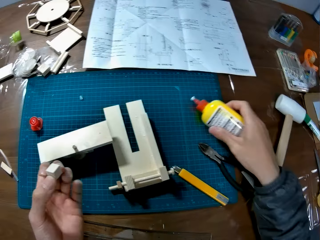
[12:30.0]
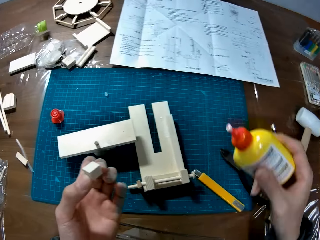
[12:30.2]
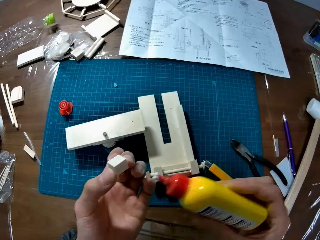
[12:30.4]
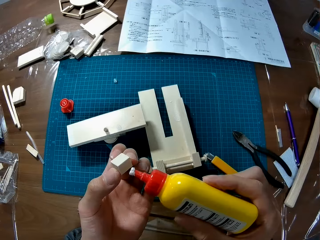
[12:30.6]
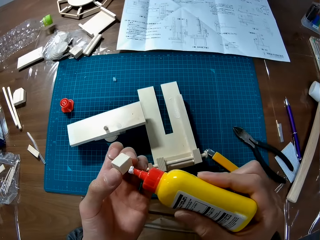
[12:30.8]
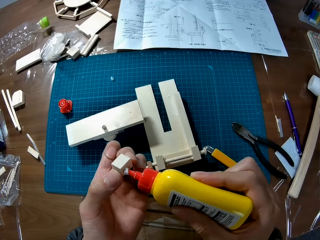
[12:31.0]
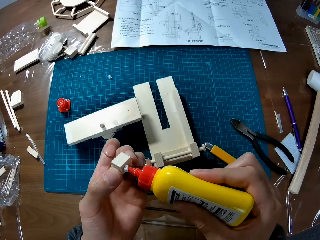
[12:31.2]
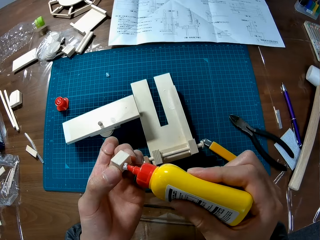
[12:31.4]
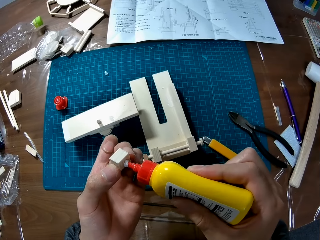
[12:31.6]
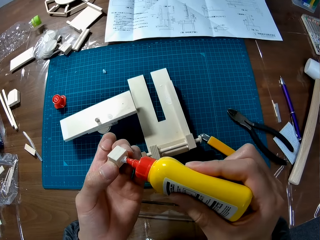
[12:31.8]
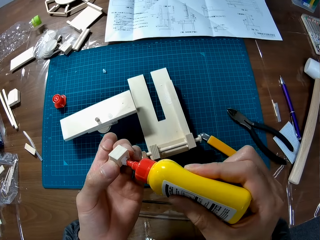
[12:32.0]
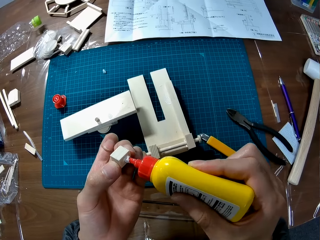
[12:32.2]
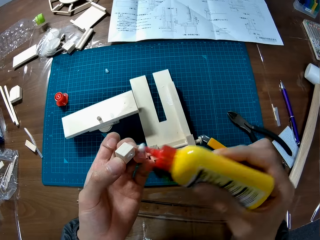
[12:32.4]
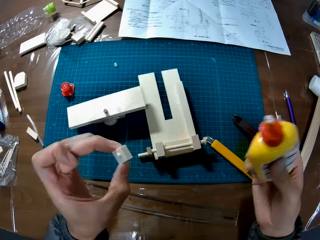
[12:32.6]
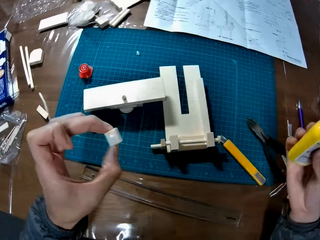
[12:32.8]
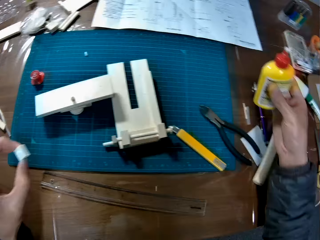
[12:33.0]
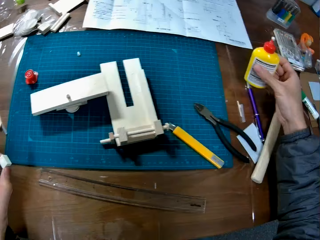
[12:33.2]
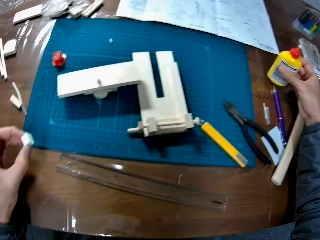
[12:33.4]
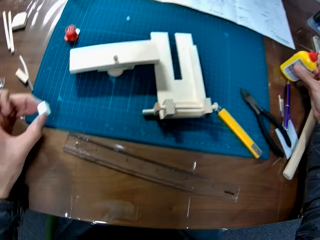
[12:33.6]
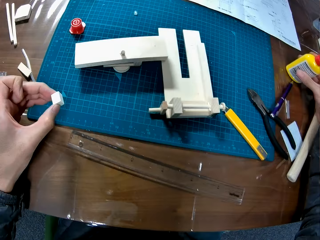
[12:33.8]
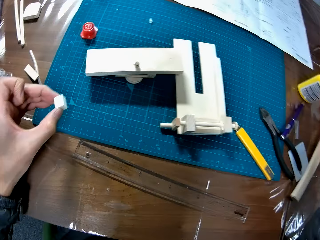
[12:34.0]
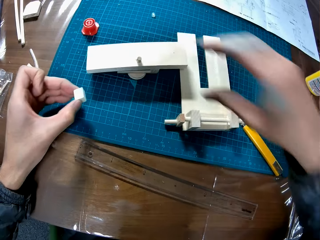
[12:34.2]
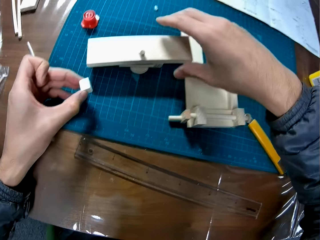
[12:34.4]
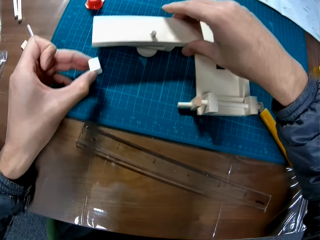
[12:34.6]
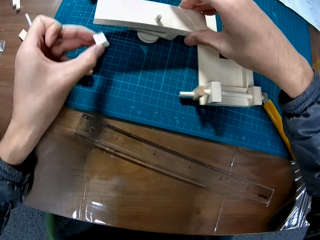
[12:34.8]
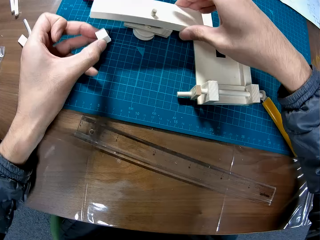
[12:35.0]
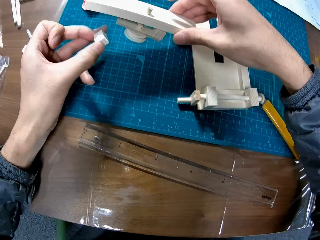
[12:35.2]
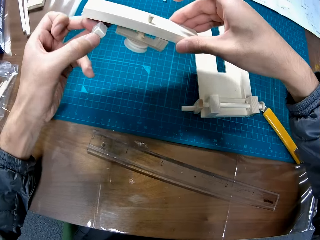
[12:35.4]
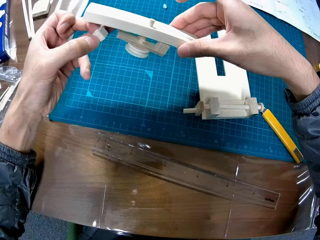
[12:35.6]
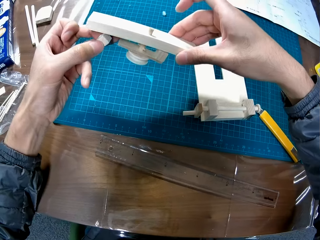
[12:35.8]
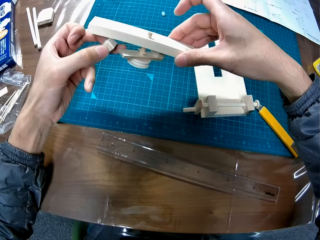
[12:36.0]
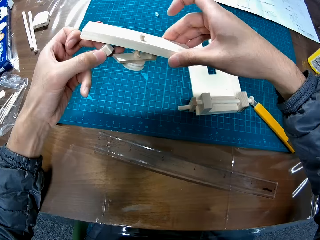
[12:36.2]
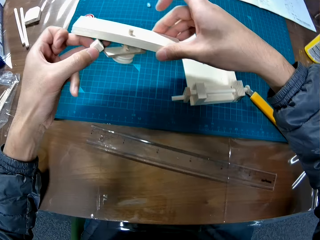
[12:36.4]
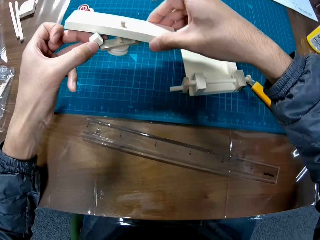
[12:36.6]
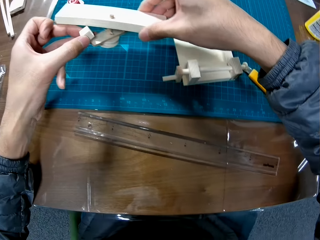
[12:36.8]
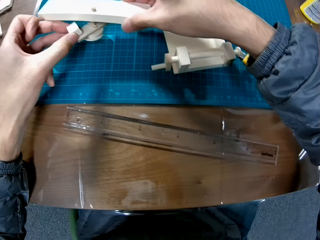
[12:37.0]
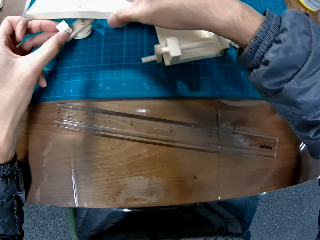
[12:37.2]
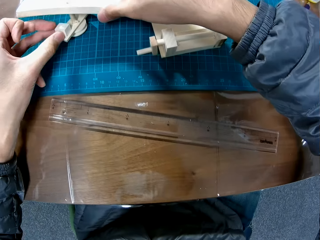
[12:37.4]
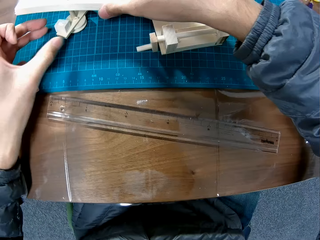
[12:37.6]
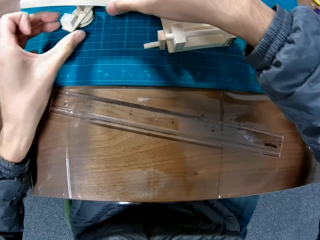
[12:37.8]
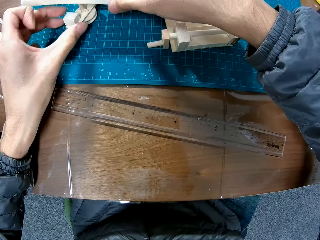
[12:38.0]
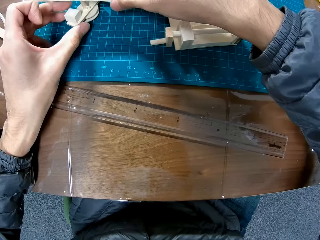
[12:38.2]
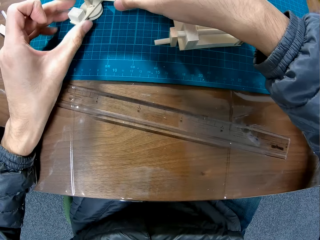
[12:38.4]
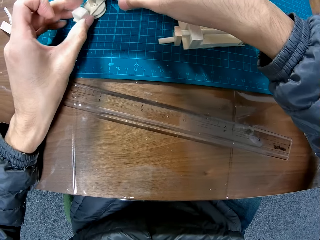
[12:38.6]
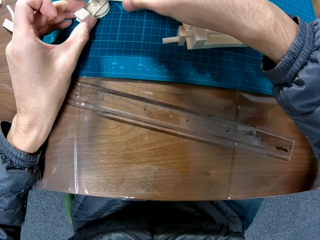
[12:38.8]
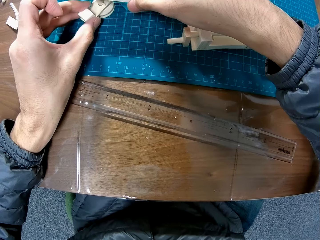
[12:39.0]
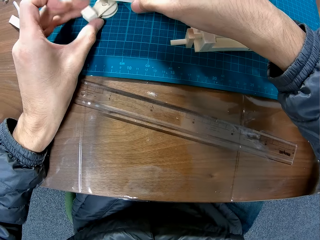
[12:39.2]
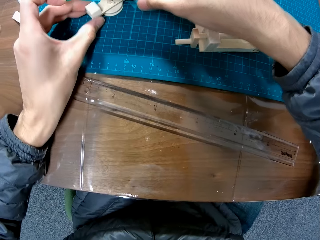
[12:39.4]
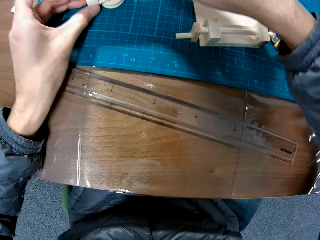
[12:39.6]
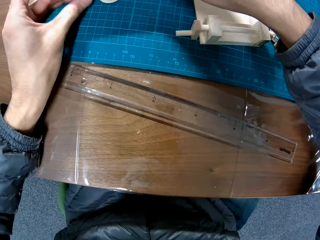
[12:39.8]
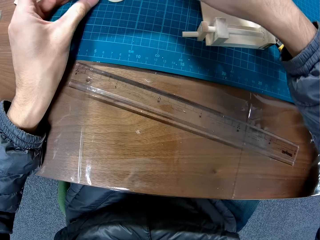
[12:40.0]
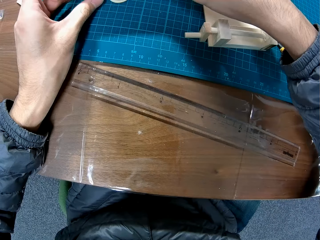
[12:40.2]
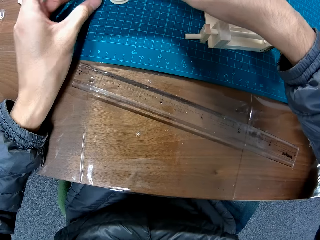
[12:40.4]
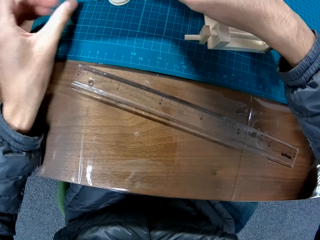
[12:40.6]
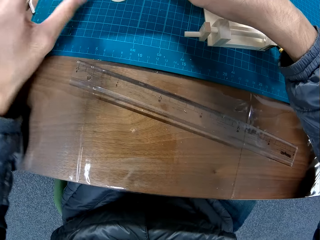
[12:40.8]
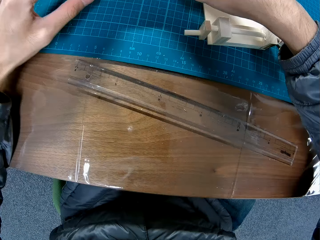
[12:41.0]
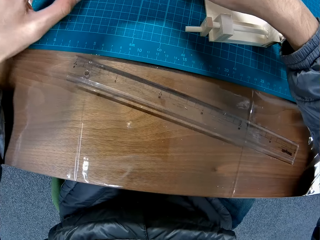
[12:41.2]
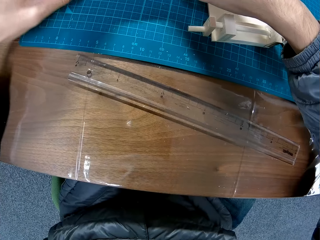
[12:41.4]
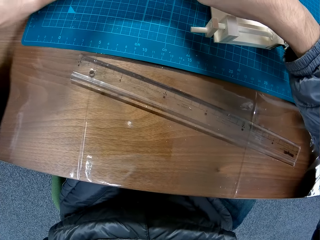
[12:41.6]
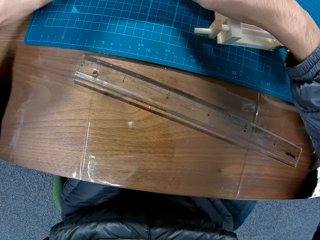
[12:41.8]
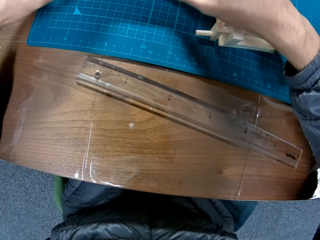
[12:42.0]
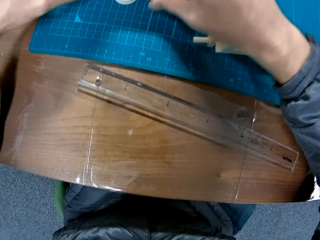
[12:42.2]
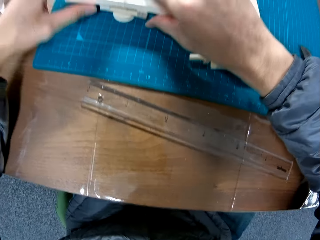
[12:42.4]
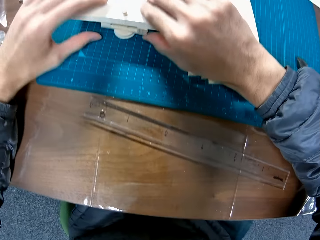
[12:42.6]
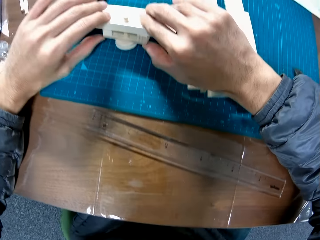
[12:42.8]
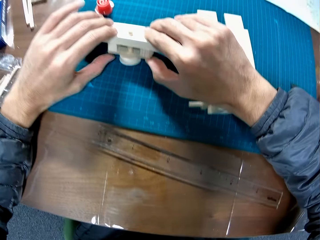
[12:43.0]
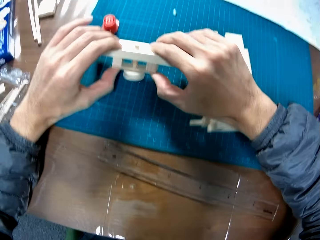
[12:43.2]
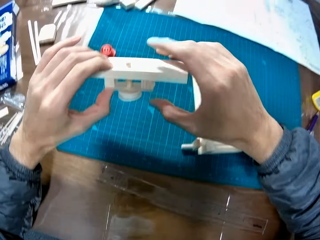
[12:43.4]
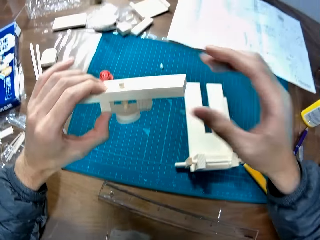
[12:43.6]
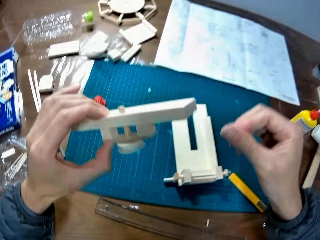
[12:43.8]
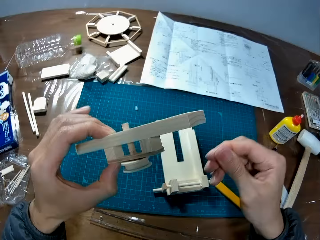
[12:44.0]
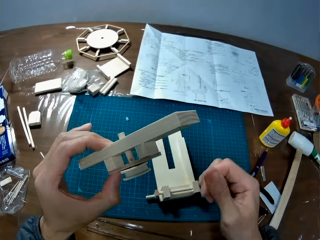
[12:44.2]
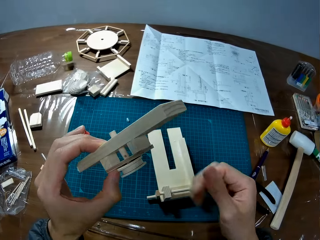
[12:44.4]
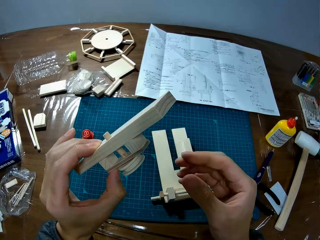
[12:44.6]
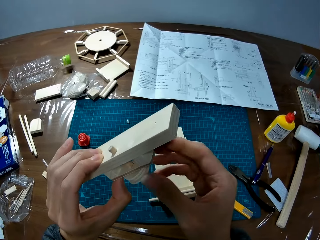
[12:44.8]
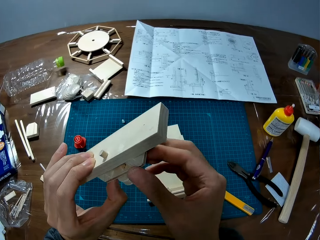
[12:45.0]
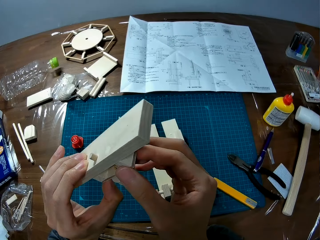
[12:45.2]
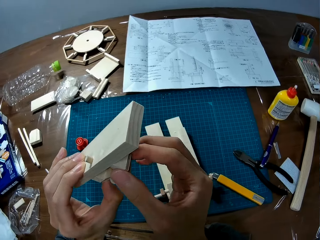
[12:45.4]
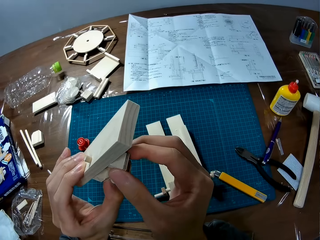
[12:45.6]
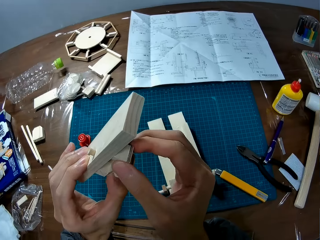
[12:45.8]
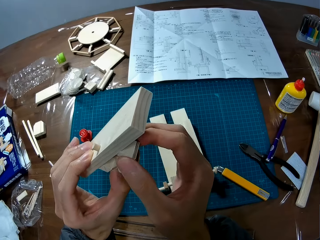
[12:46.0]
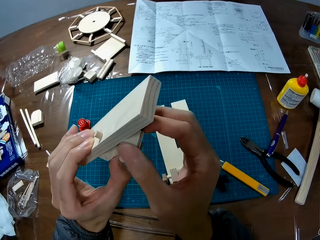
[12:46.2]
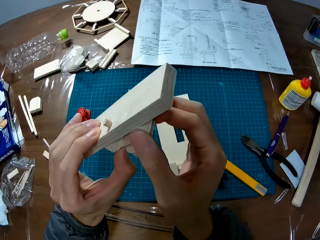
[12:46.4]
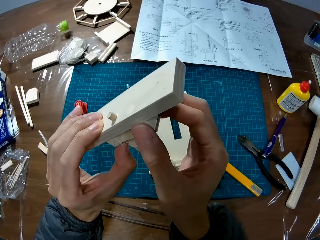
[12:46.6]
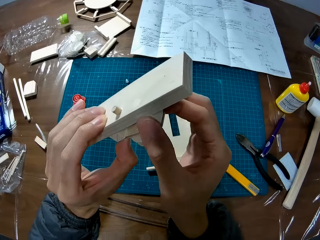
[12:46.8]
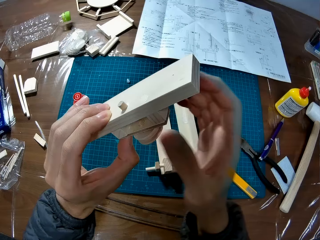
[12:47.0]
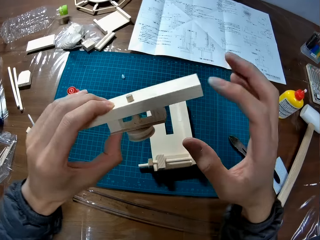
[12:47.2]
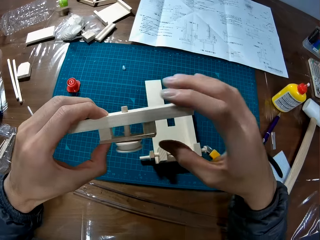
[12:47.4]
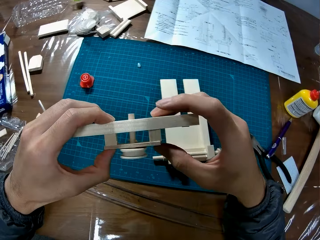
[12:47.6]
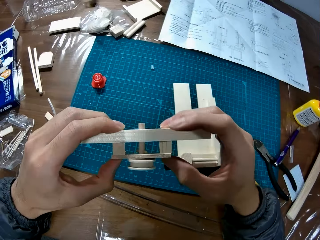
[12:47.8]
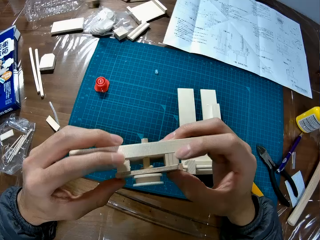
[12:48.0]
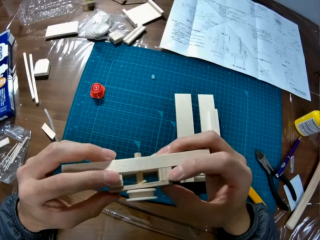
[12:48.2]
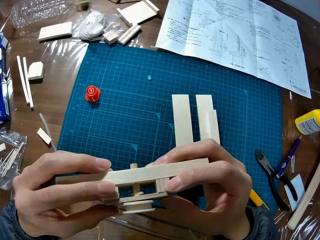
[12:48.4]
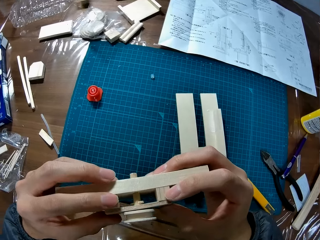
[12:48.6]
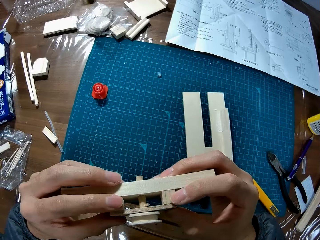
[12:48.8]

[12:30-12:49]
The camera wearer applies glue to the piece of wood in his left hand. He puts the glue container in his right hand on the table. He takes wood from the table. He holds the piece of craft on the table with his right hand. He attaches the piece of wood in his left hand to the piece of craft in his right hand. He places the wood on the table. He holds the wood in hand.

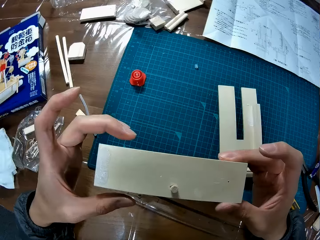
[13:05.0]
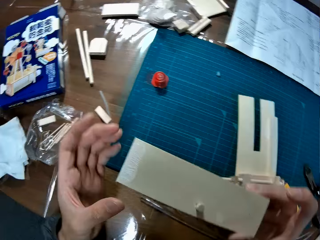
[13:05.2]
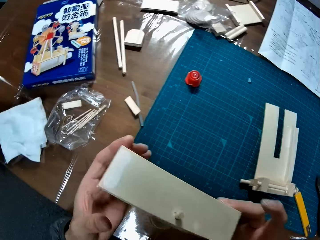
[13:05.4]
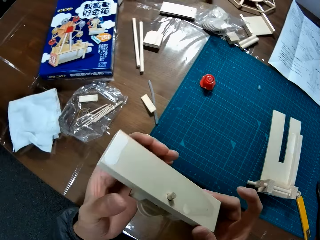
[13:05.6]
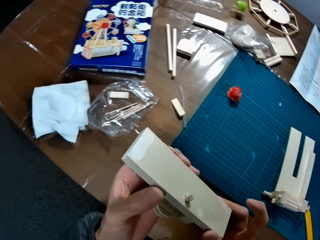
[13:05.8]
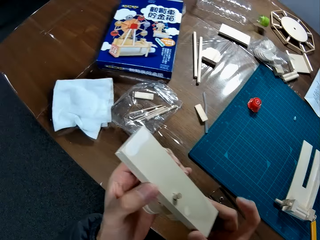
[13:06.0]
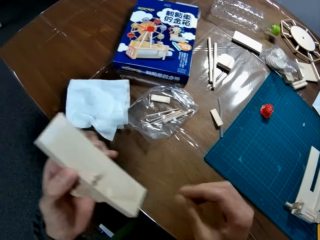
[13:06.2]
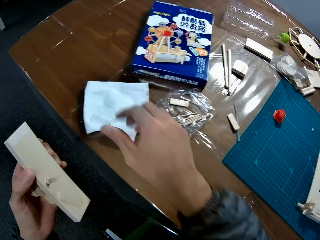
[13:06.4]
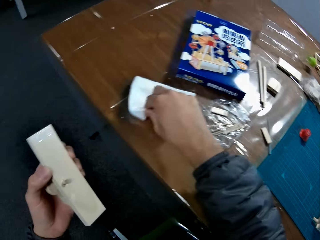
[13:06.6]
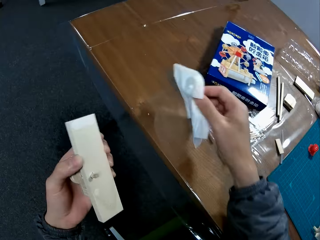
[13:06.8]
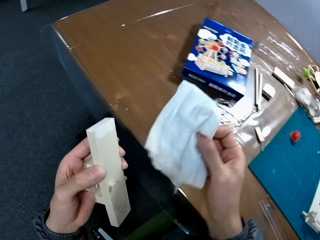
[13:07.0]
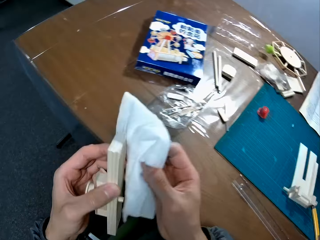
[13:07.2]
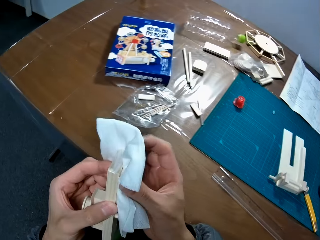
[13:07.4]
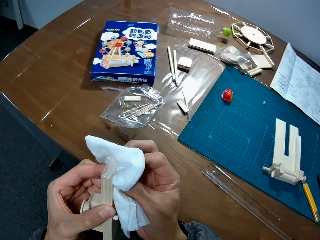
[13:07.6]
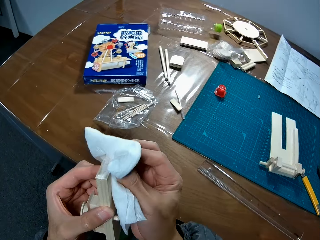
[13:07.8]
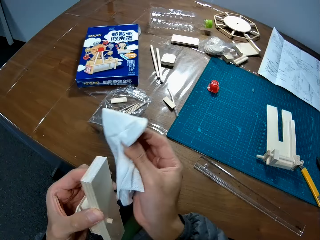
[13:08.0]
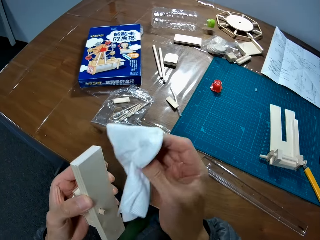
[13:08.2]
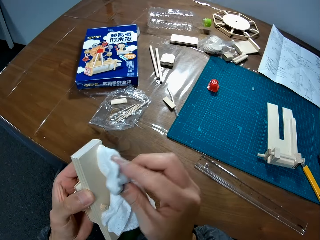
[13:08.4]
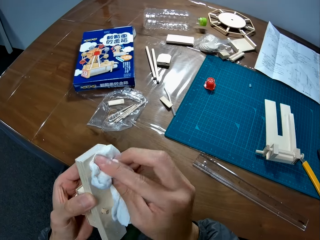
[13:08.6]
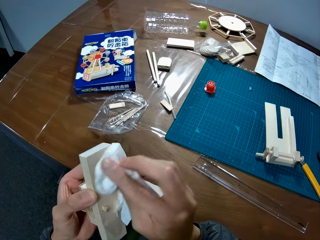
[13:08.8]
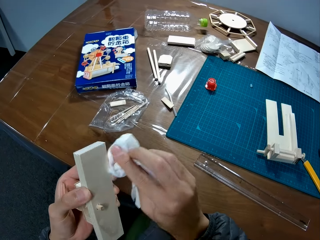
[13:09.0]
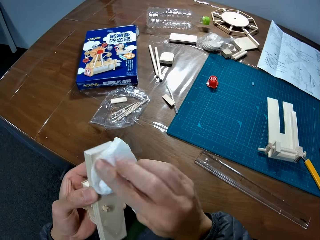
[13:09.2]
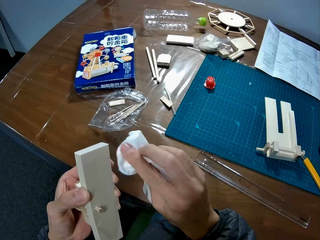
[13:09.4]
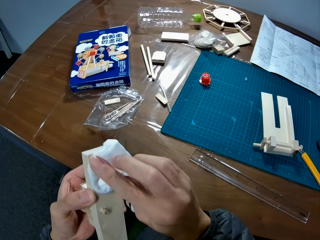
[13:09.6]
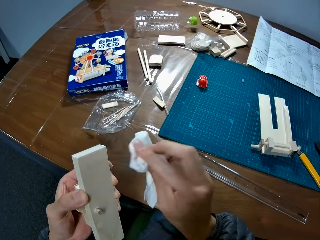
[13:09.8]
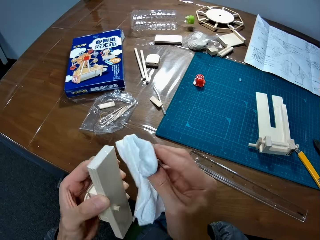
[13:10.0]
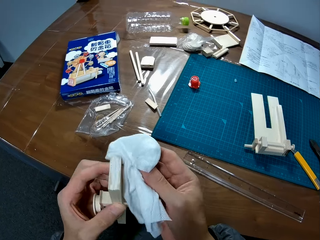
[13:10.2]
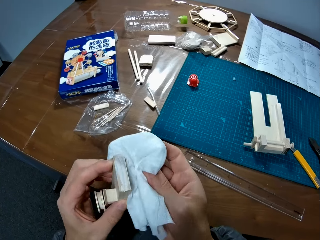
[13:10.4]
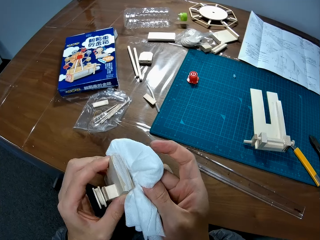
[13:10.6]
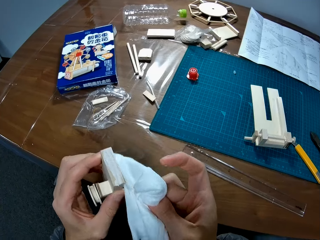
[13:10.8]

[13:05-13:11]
The camera wearer picks up a wipe on the table with his right hand. He cleans the craft in his left hand with the wipe in his right hand.
